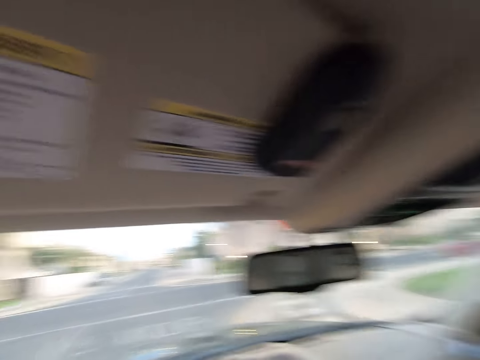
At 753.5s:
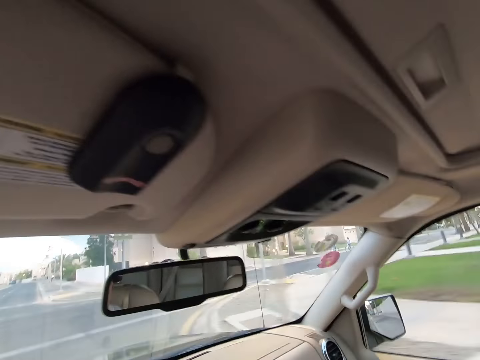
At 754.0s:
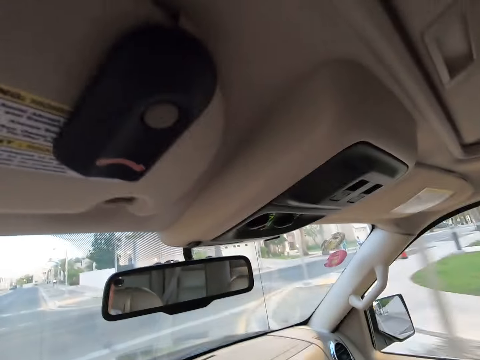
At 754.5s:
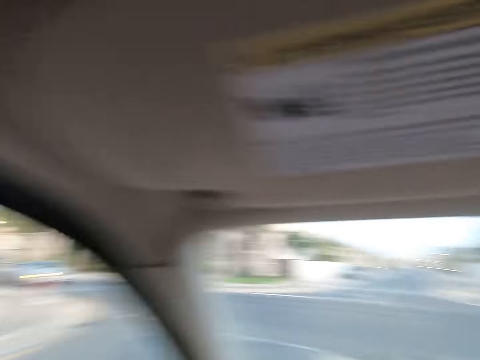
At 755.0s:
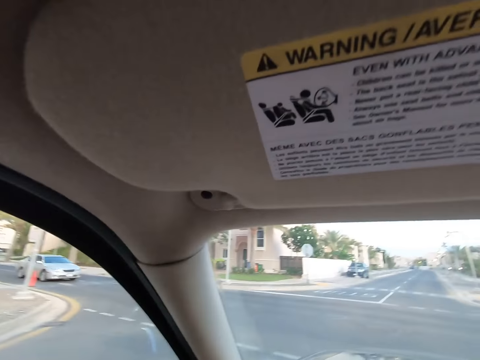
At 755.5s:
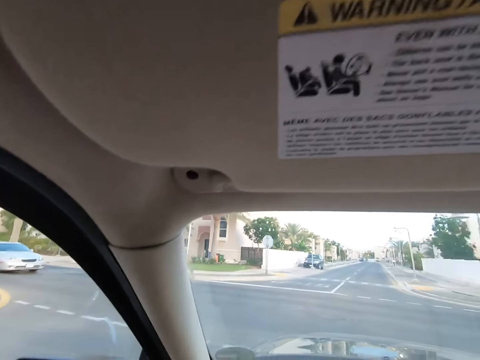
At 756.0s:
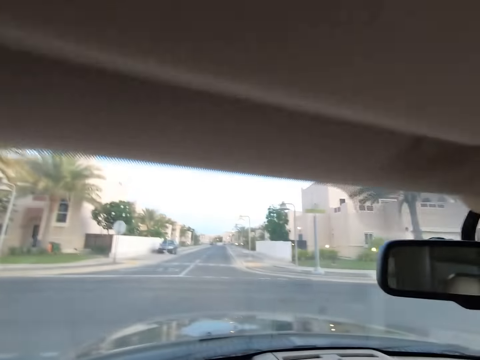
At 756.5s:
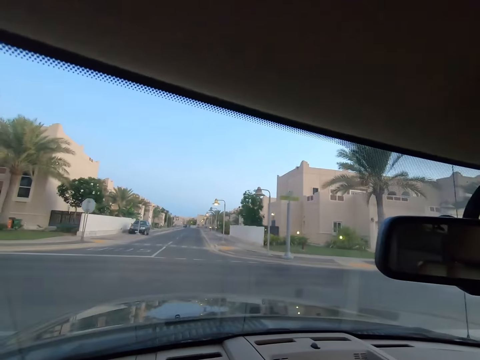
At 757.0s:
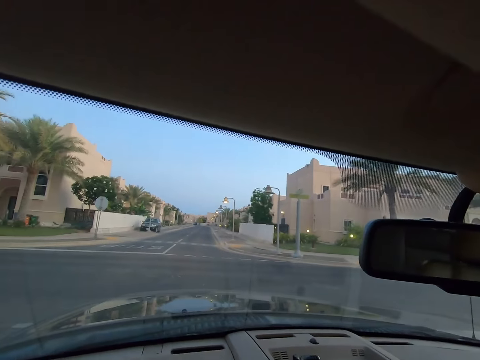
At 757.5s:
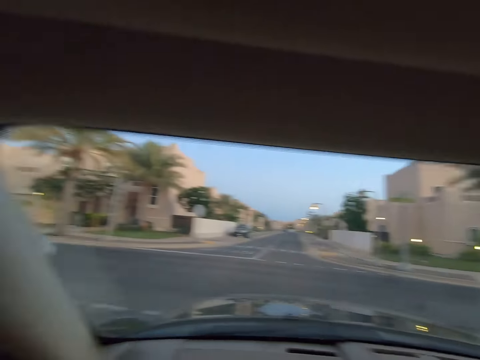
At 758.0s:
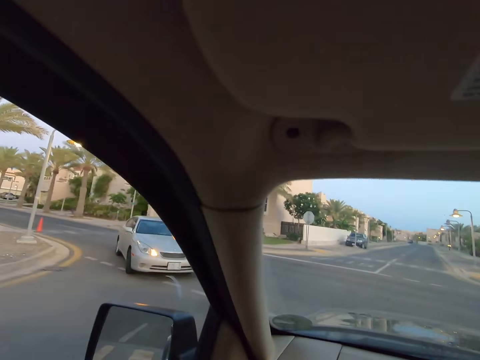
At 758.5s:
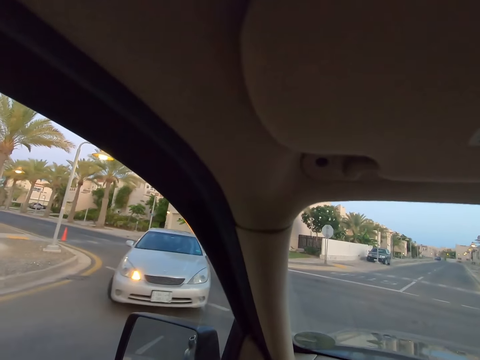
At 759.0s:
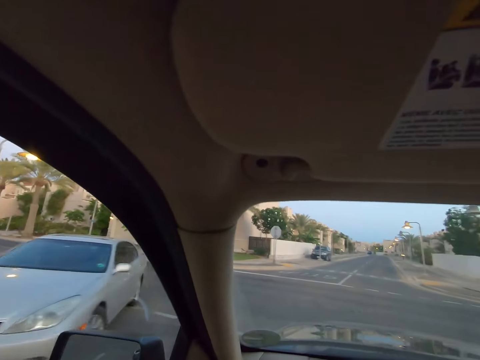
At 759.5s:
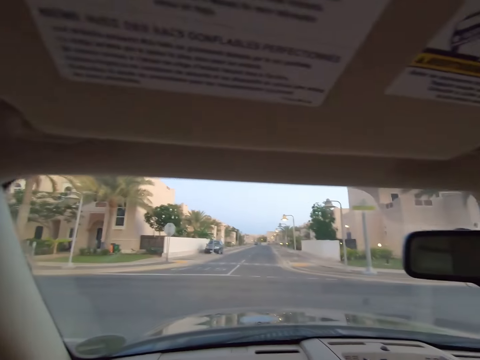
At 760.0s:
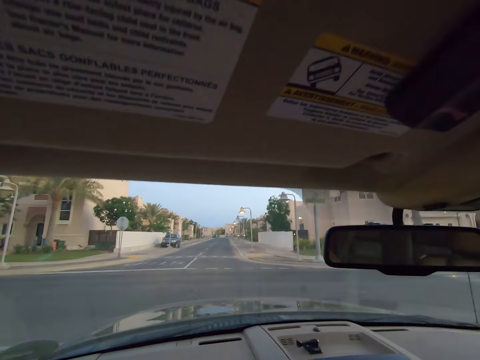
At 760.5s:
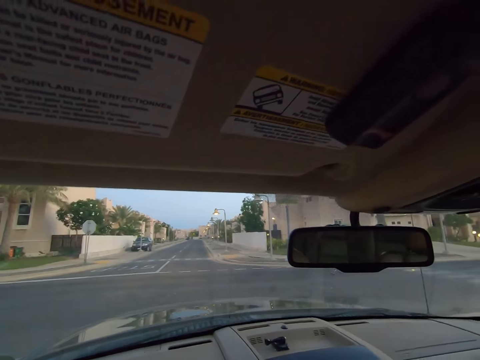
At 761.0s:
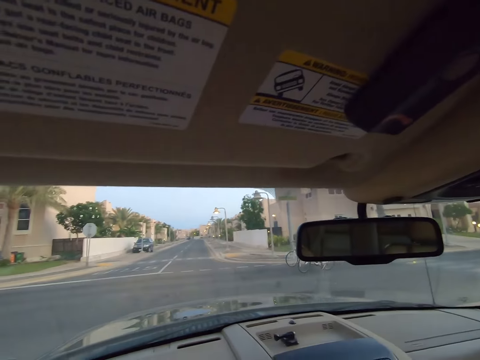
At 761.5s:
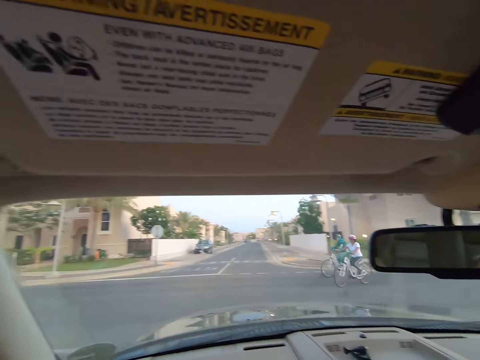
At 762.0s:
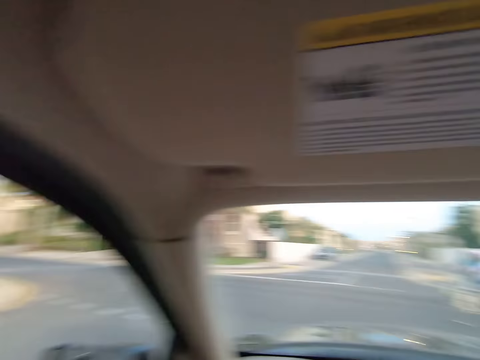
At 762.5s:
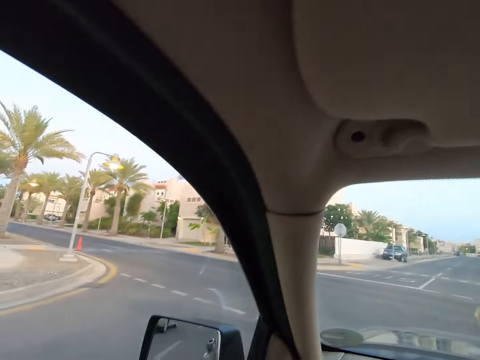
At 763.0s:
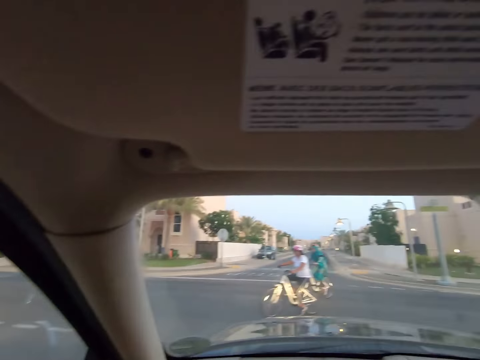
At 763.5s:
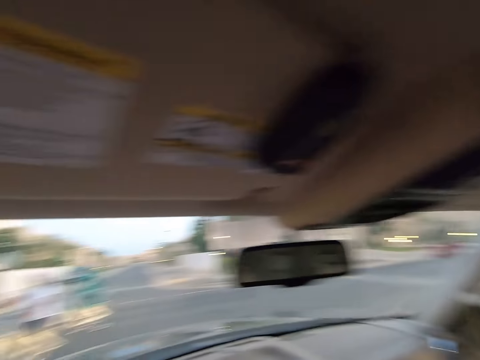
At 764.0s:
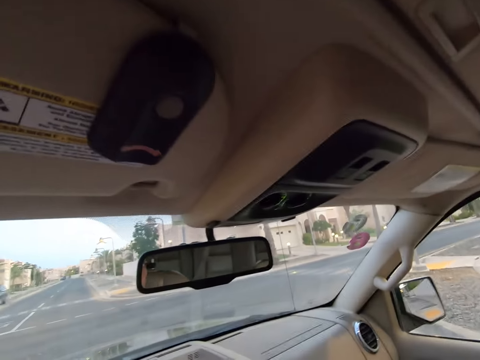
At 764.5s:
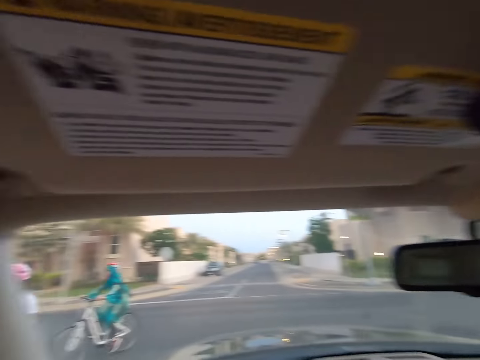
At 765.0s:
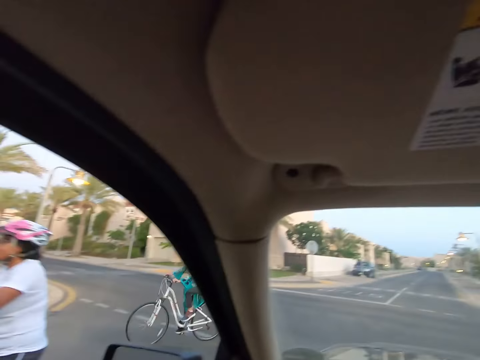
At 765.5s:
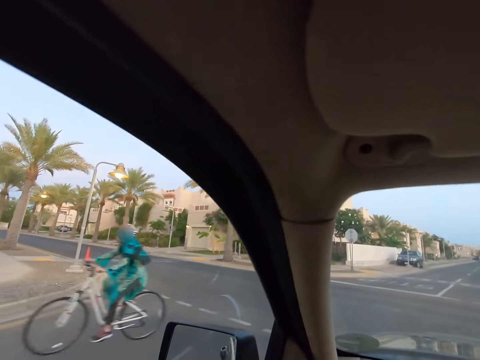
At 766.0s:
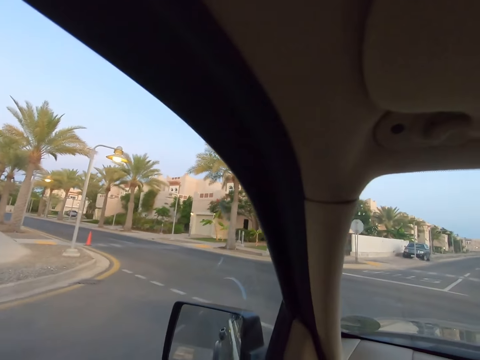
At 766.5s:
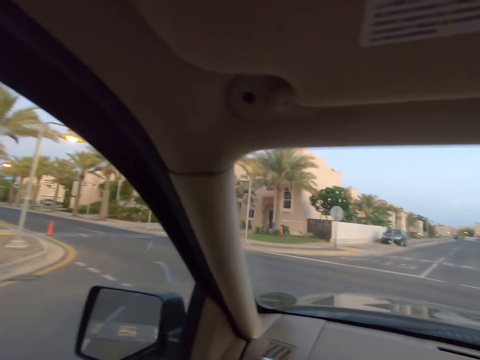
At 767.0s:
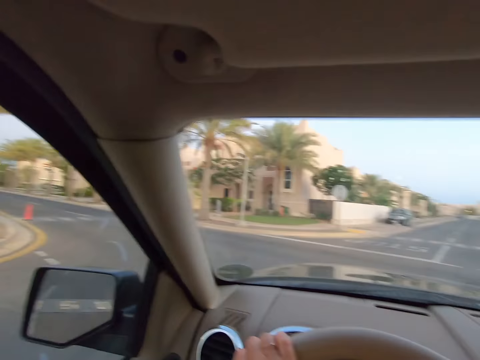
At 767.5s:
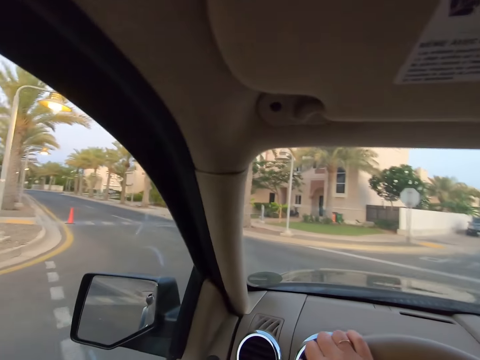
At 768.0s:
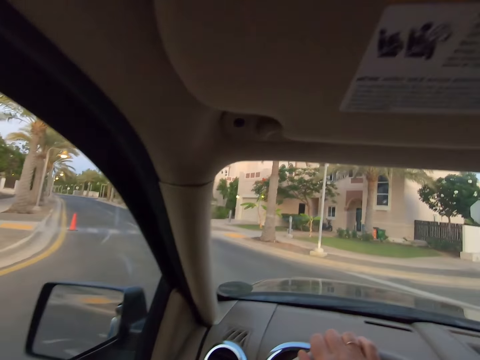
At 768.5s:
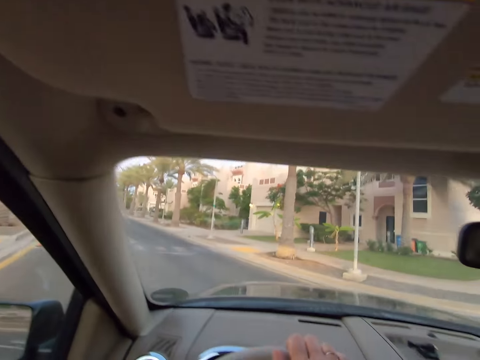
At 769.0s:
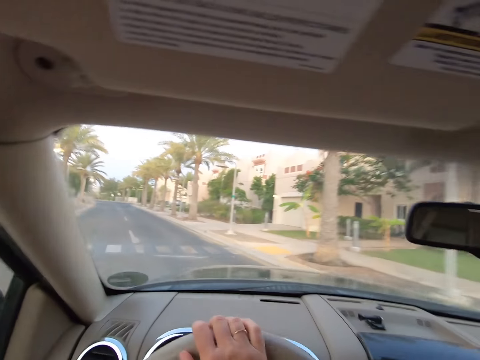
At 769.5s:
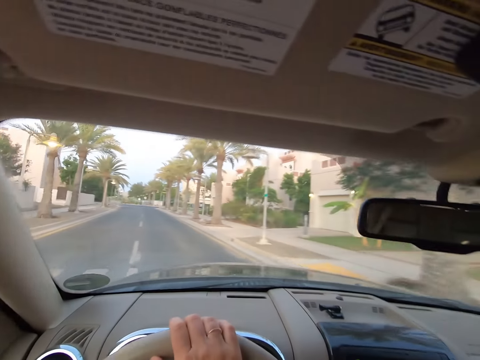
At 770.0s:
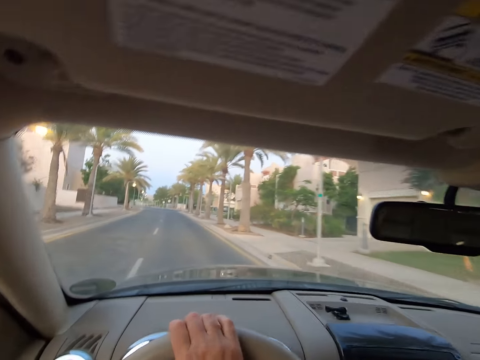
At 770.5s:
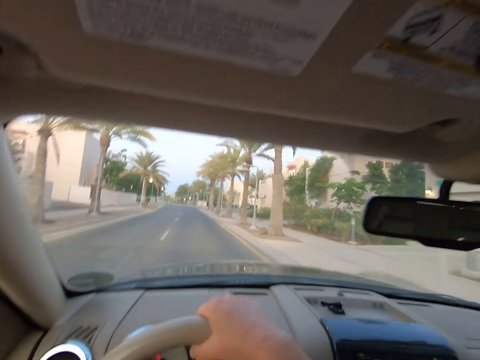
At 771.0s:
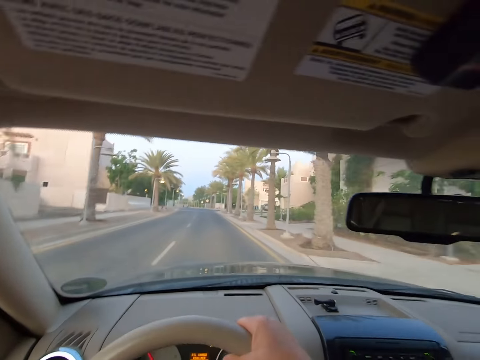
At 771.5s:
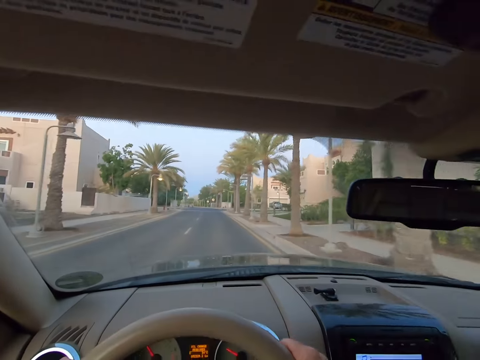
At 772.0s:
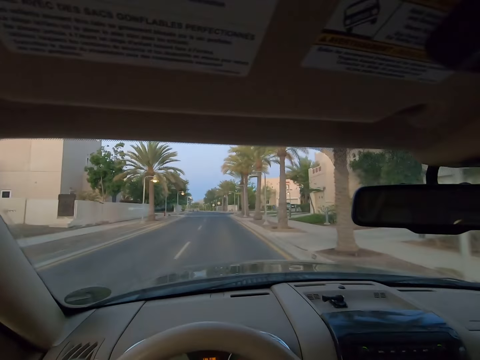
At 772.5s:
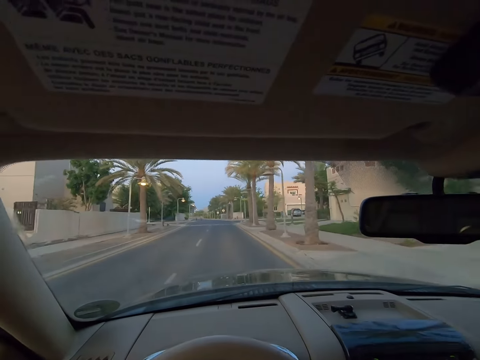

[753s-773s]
The camera wearer stares around the road. They stop the car on the road. They drive the car on the road.

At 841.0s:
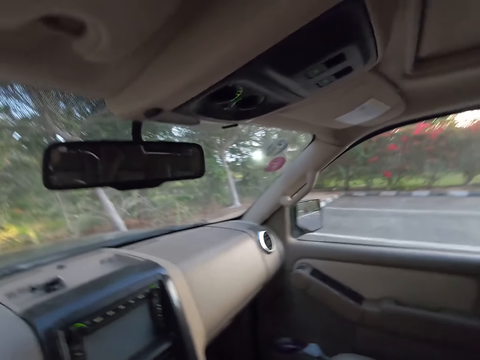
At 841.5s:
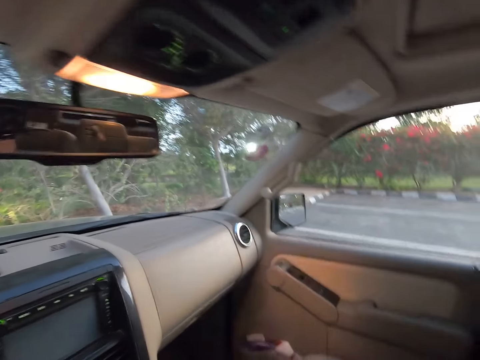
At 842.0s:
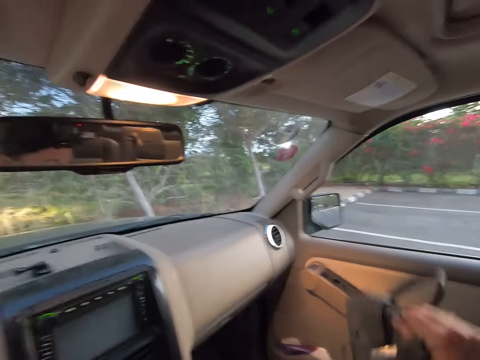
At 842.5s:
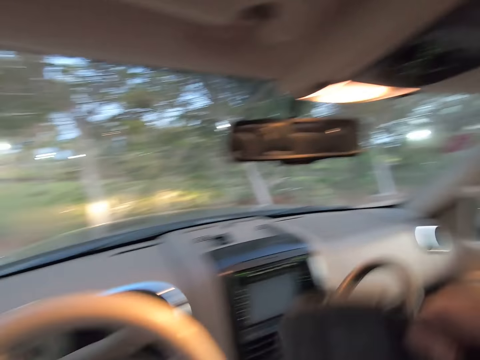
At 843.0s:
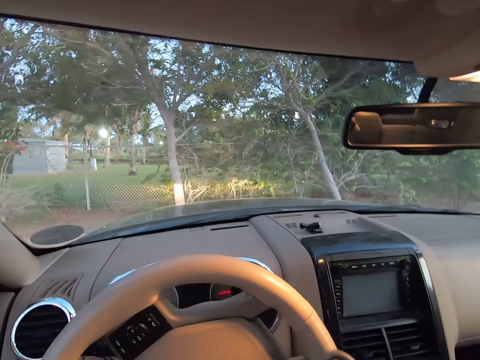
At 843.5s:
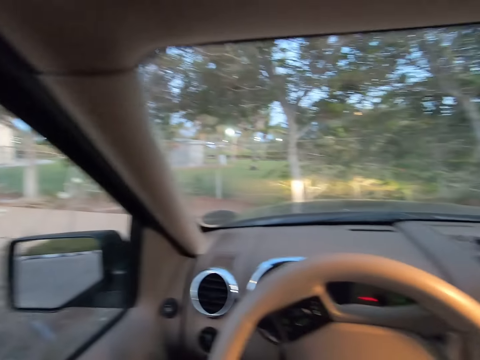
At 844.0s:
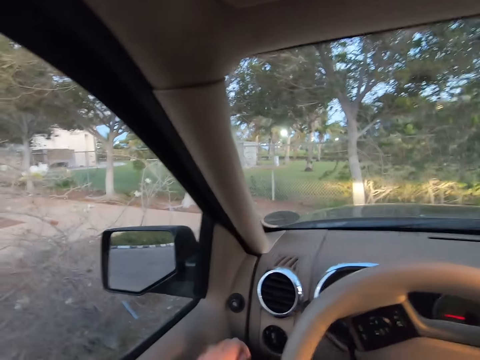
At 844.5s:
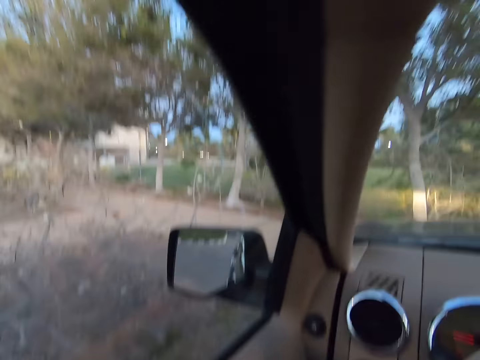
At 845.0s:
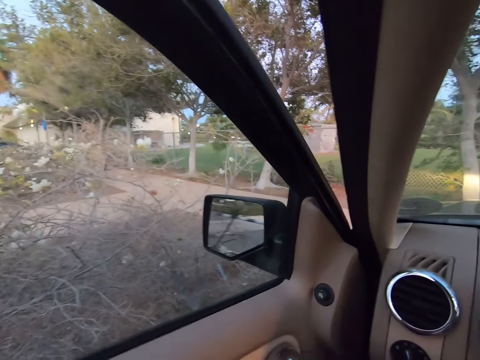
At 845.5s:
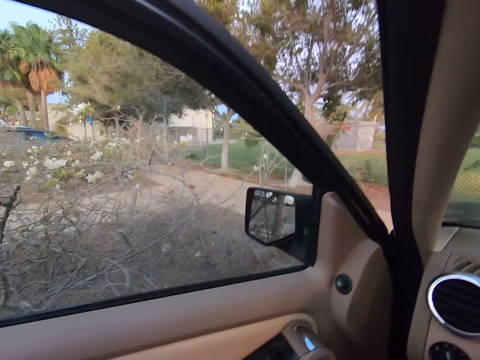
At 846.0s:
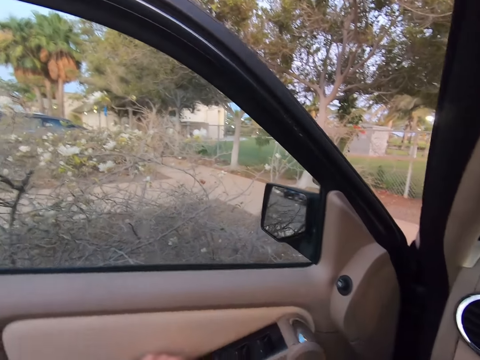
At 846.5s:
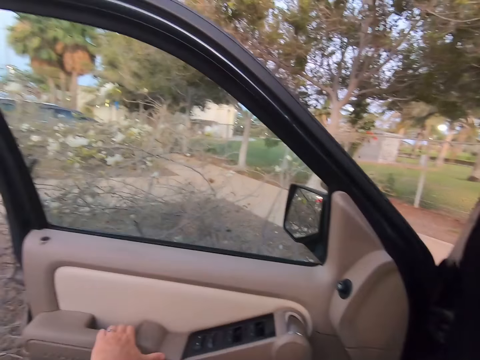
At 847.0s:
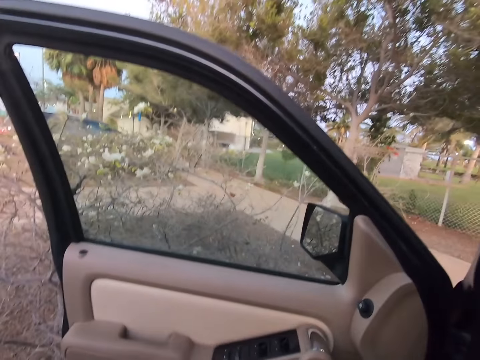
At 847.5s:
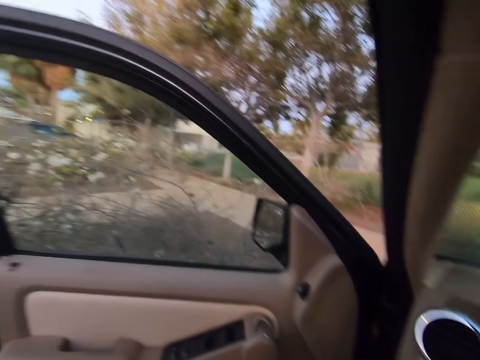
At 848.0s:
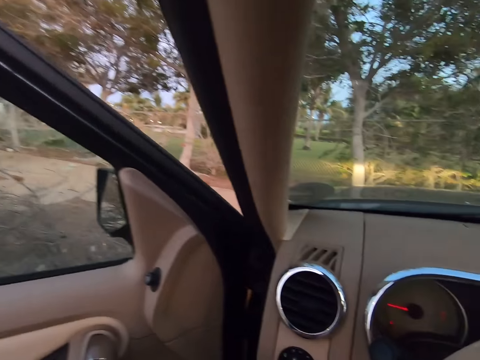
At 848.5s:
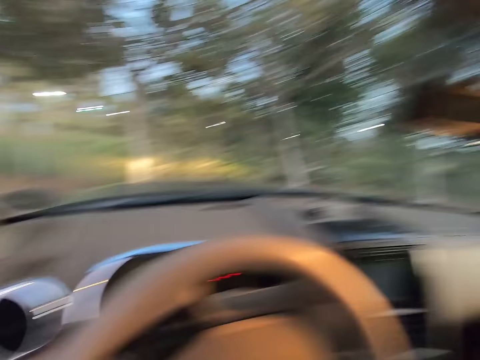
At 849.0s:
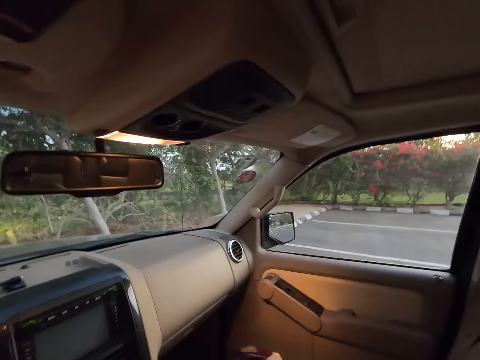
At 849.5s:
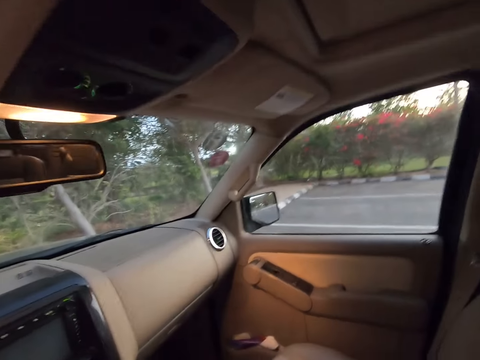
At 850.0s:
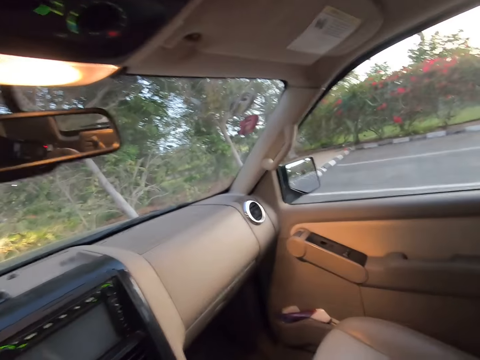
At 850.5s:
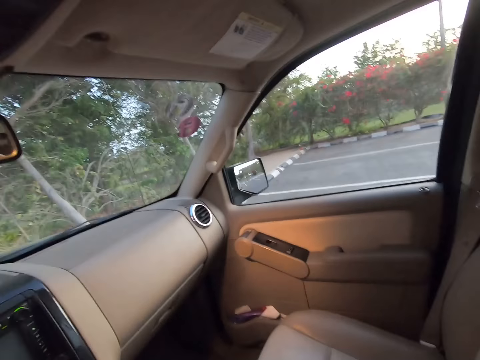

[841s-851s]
The camera wearer picks up the handbag from the chair. They open the car door.
